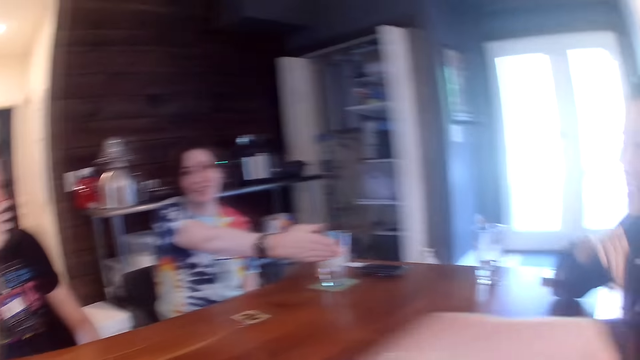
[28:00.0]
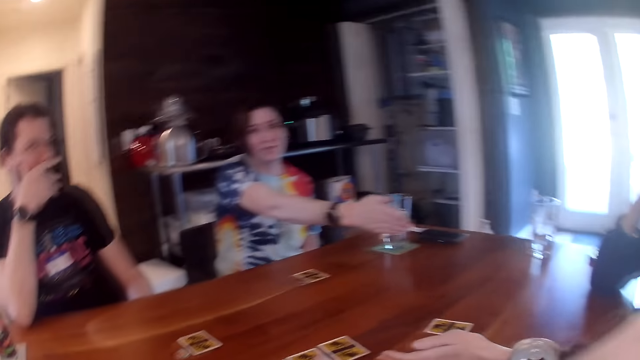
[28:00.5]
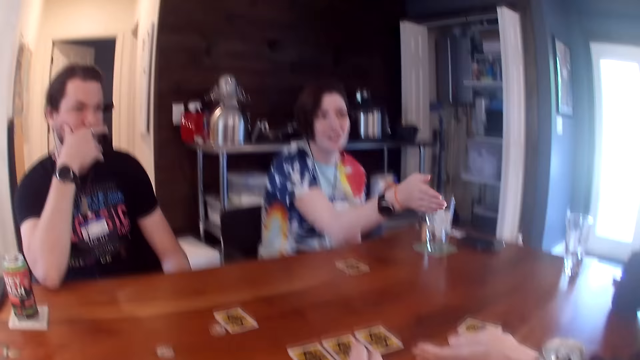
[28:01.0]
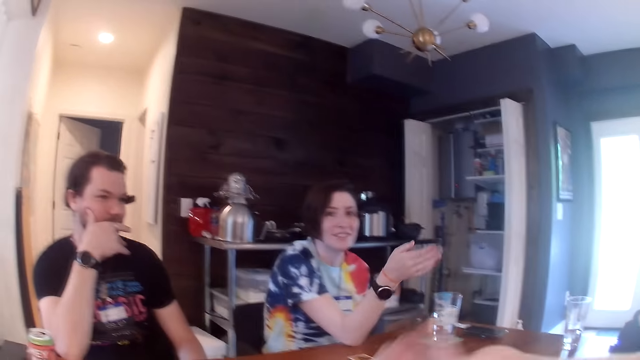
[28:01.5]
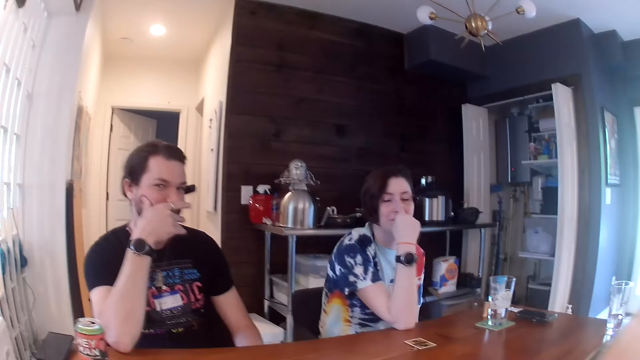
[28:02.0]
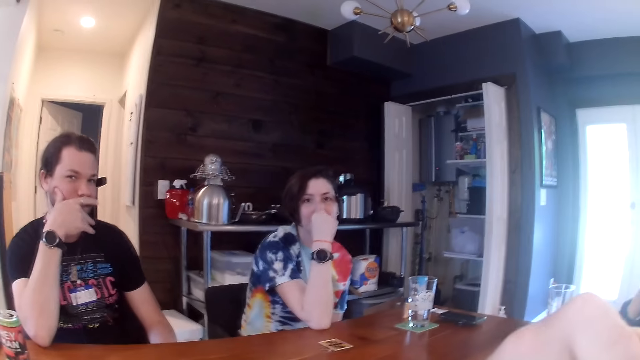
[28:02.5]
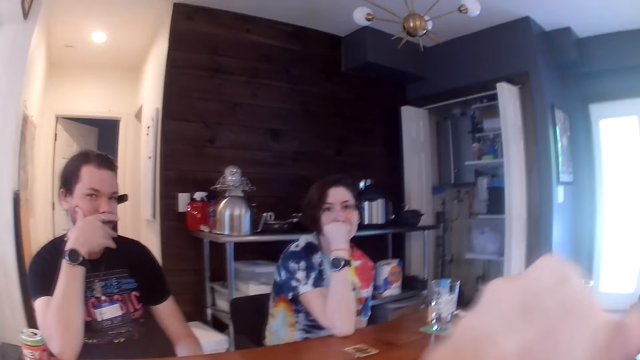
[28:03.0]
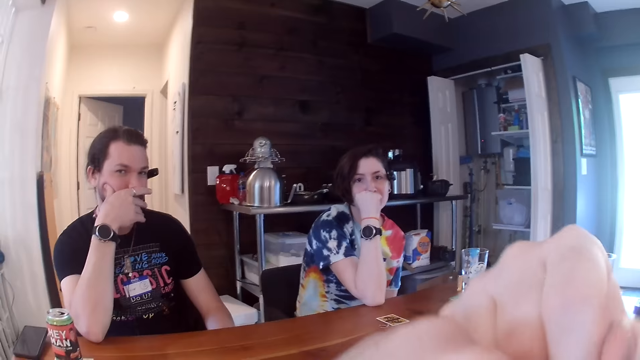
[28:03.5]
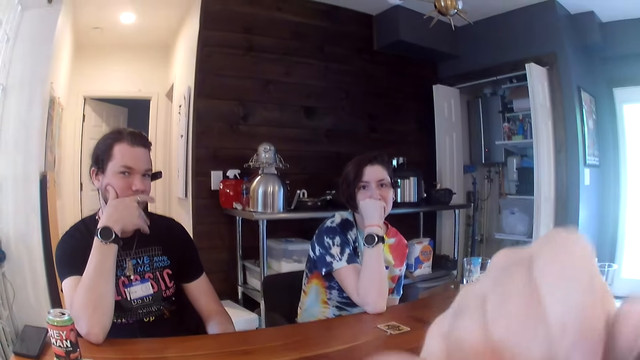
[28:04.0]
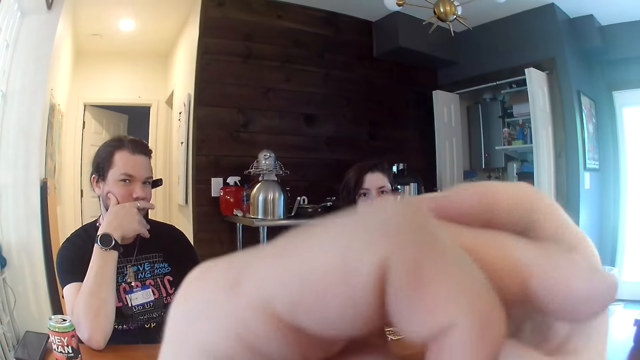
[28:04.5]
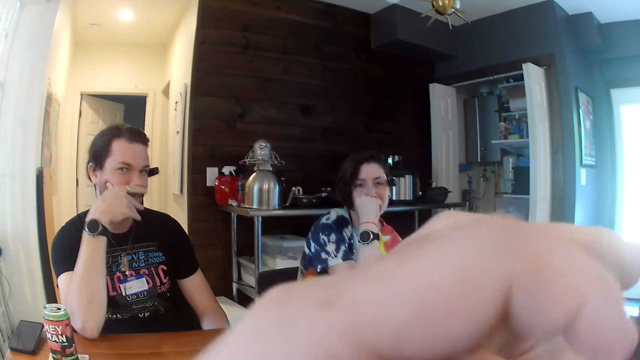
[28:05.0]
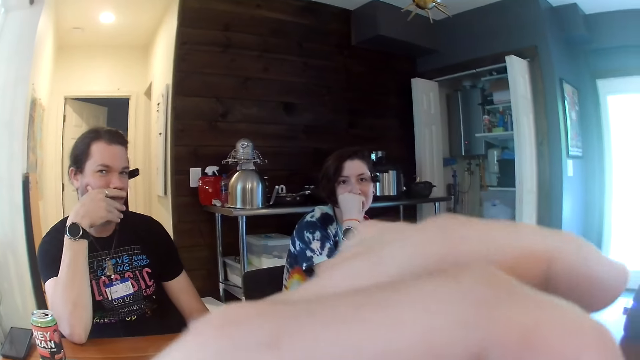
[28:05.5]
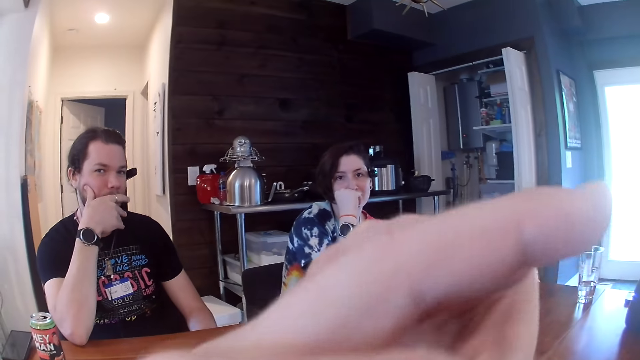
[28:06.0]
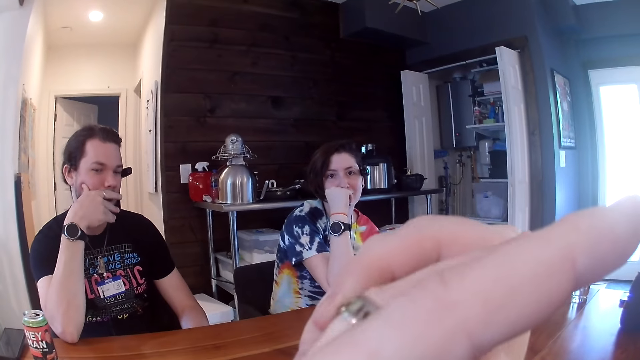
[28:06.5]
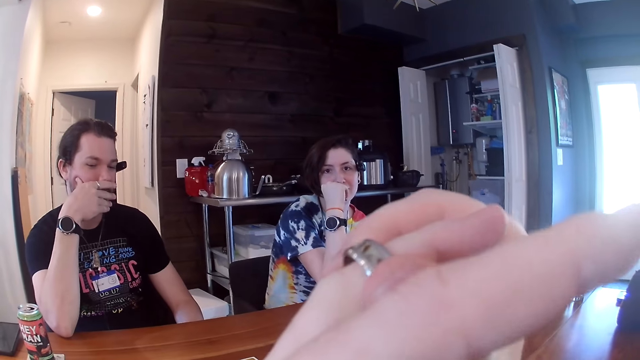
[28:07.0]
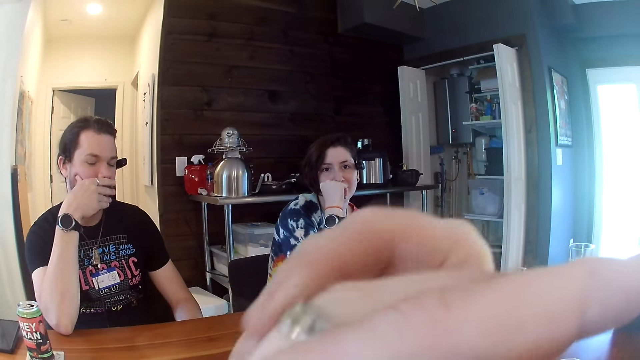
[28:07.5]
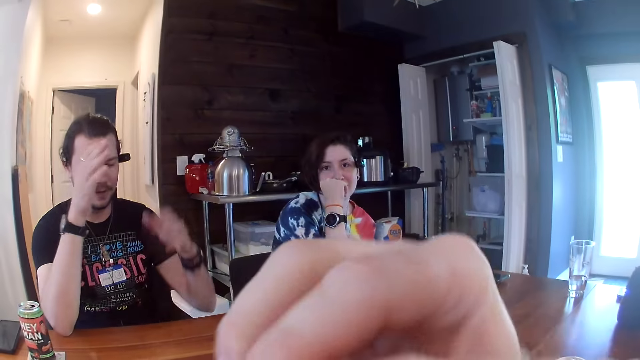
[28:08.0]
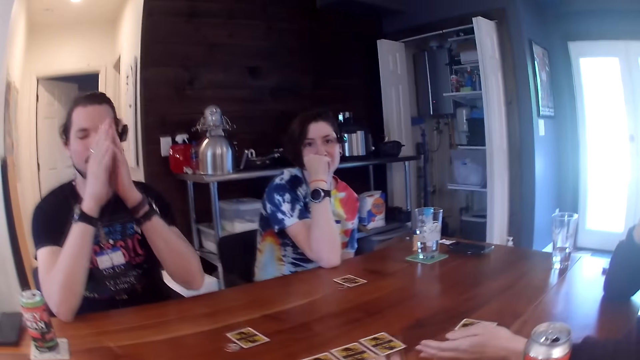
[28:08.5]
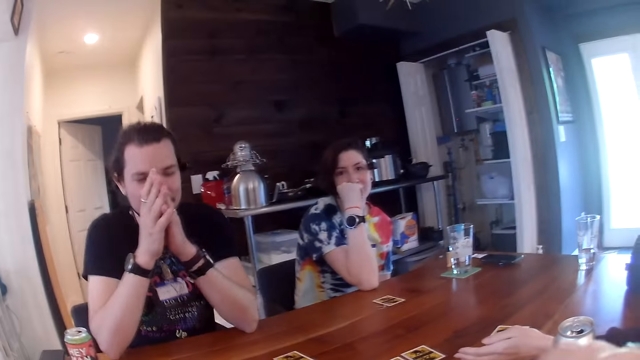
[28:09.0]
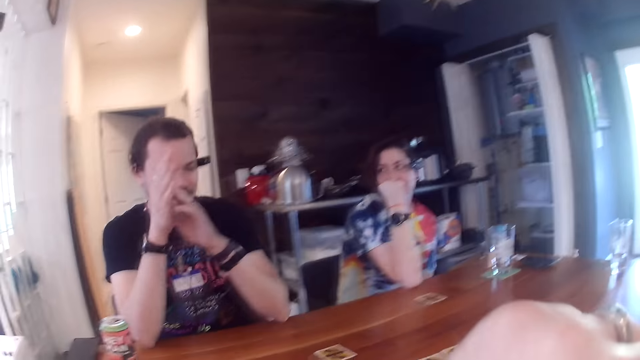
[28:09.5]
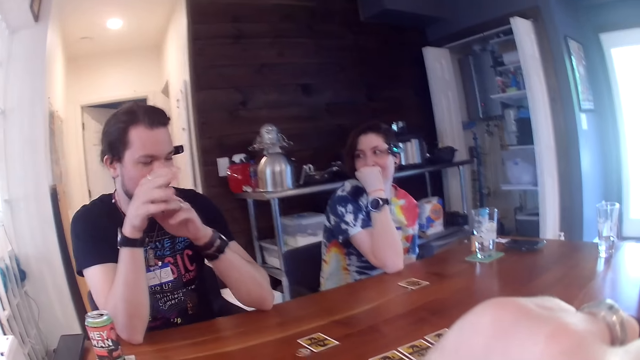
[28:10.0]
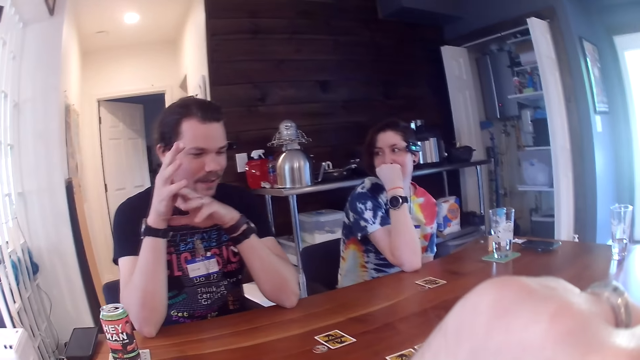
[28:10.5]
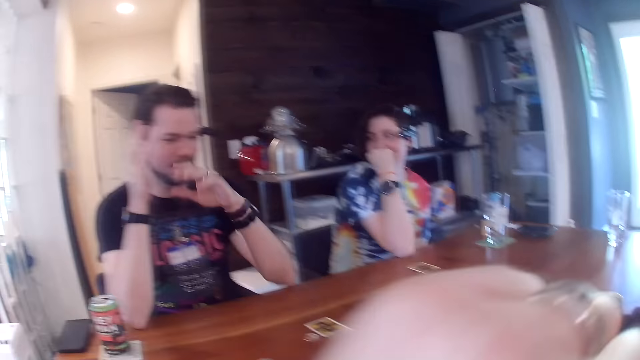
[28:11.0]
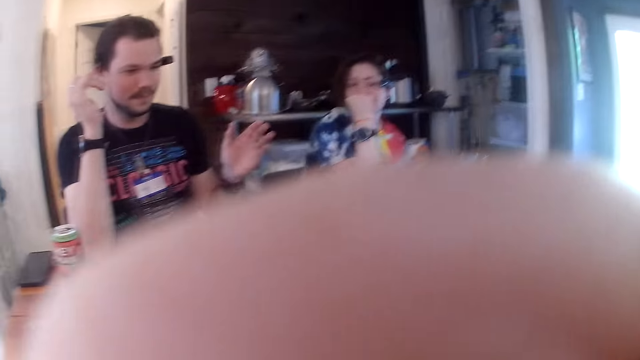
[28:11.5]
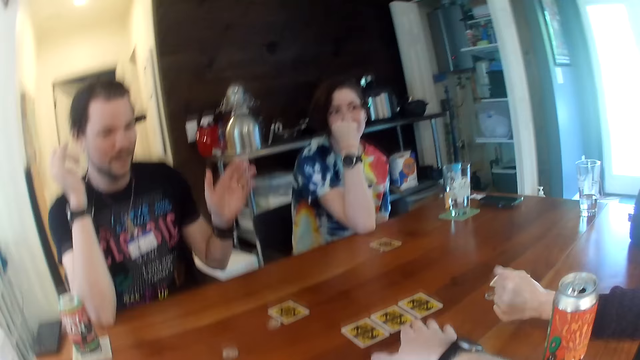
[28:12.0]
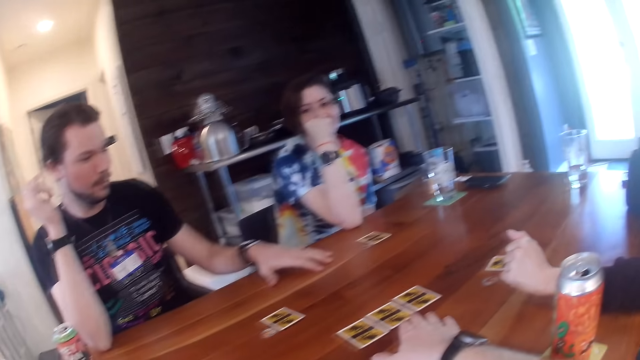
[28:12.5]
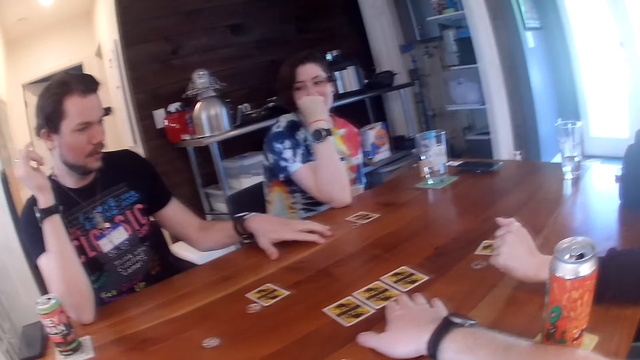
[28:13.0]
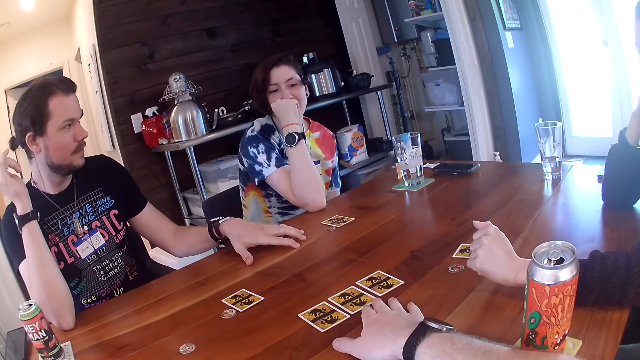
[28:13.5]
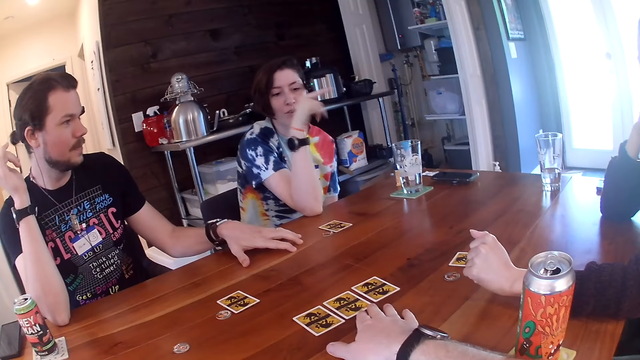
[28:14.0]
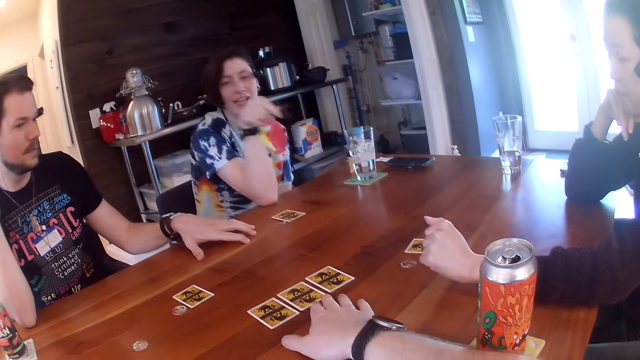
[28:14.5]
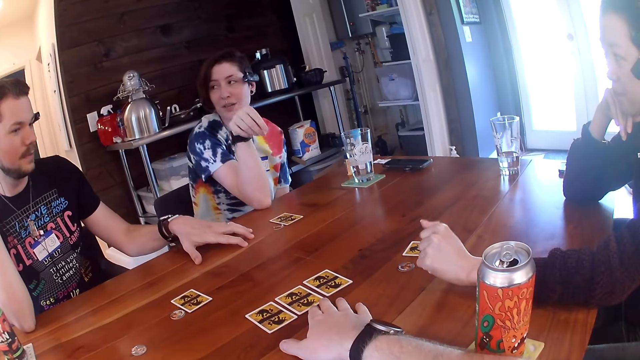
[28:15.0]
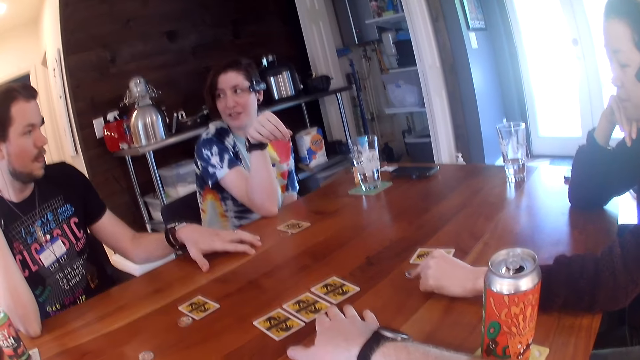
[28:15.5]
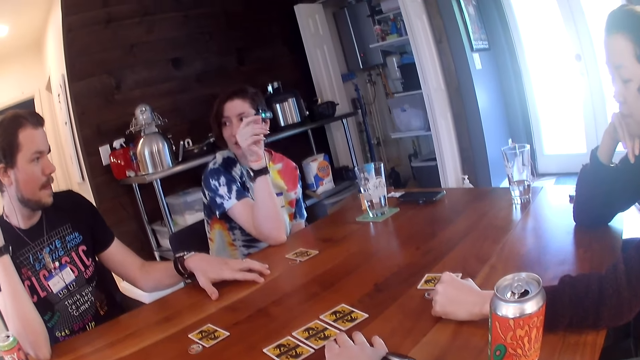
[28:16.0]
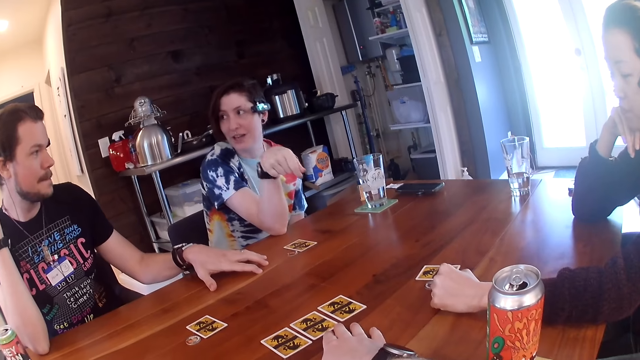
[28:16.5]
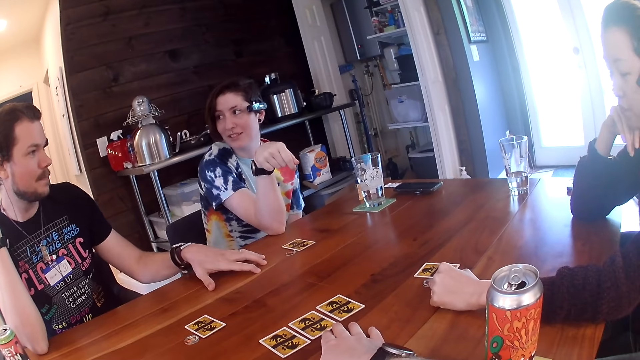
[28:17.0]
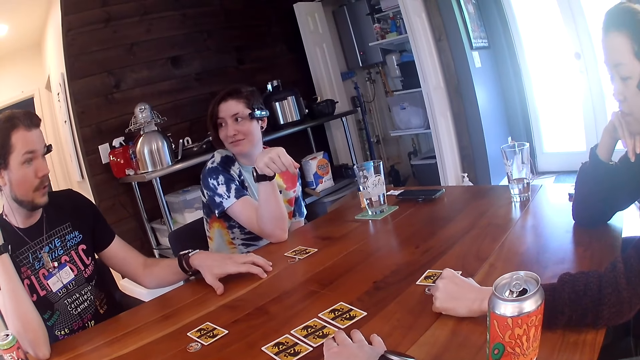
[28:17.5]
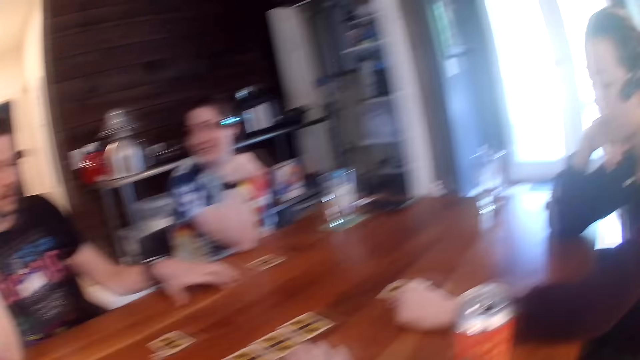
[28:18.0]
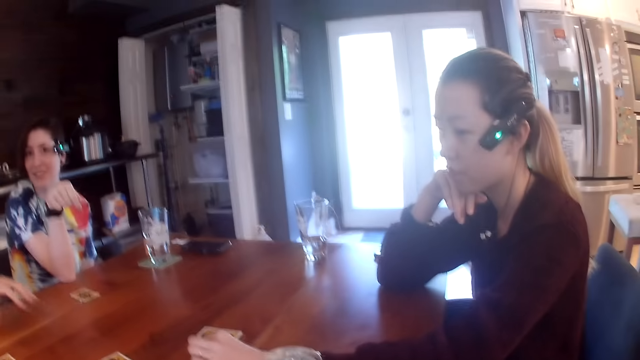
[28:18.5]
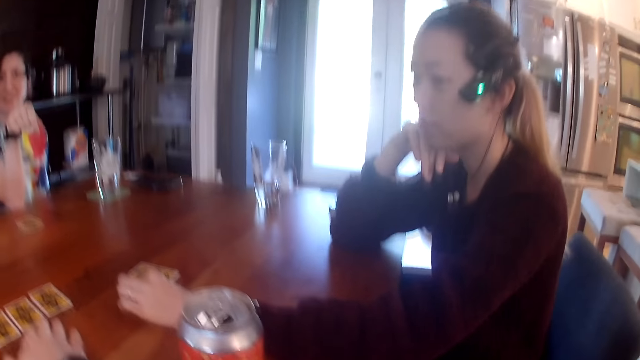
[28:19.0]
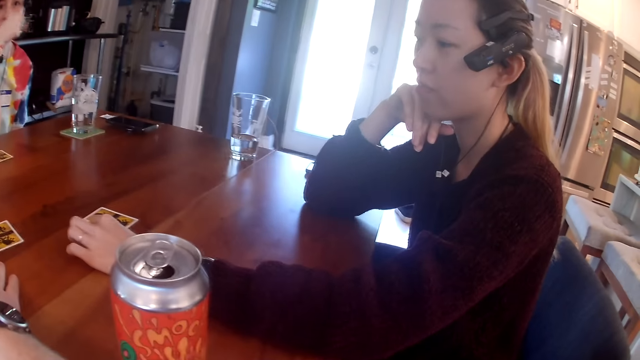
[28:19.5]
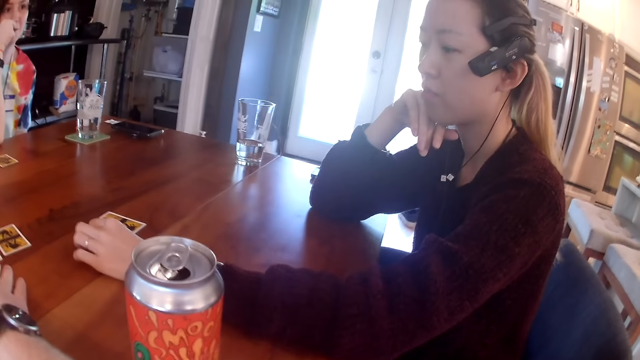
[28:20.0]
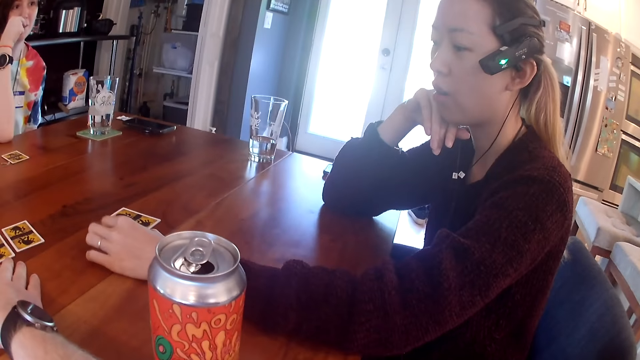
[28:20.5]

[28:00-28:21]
The camera wearer holds a ring on a finger. A man talks with the group. Another man touches the table with his left hand. A lady talks with the group. A woman touches a chip on the table with the left hand.
